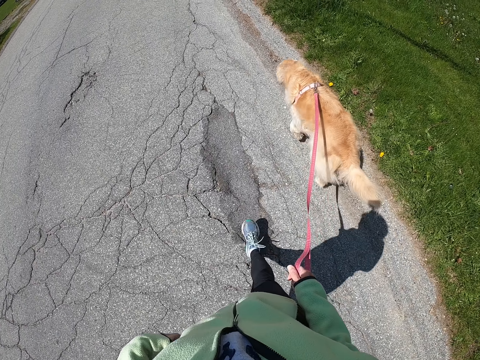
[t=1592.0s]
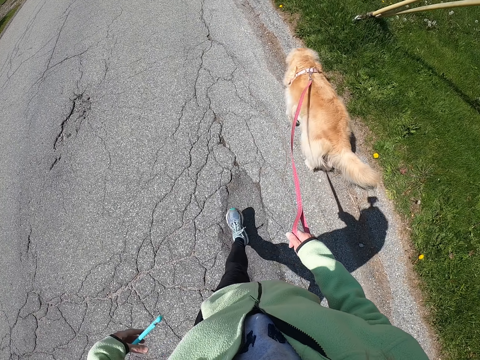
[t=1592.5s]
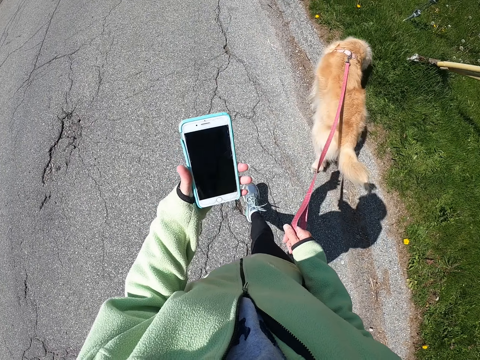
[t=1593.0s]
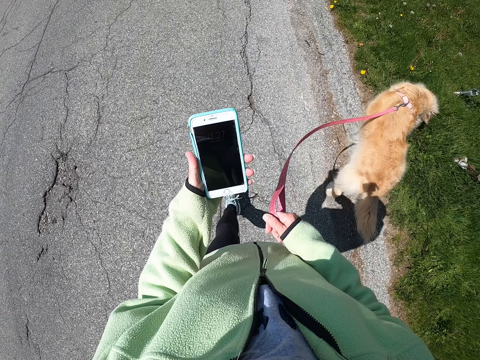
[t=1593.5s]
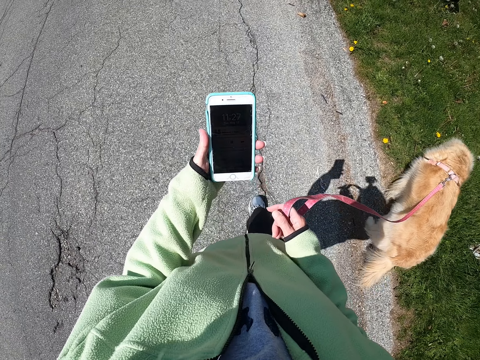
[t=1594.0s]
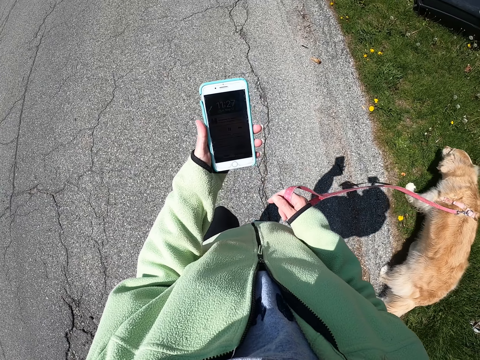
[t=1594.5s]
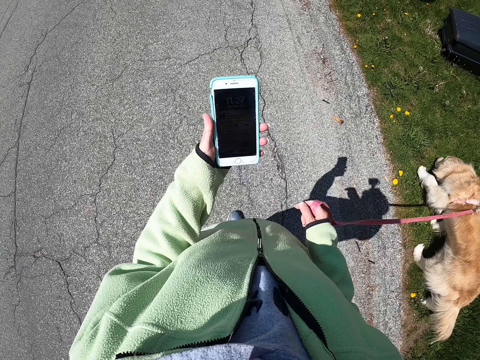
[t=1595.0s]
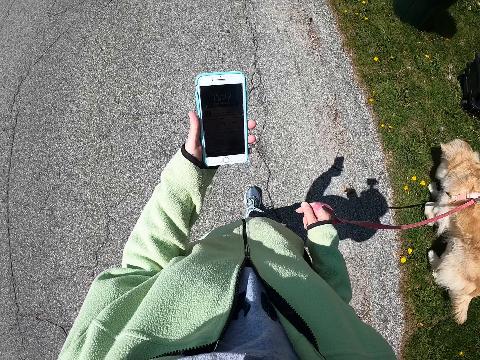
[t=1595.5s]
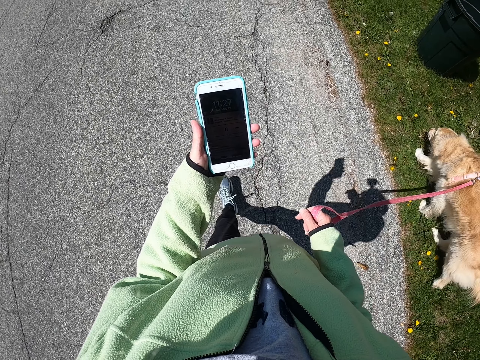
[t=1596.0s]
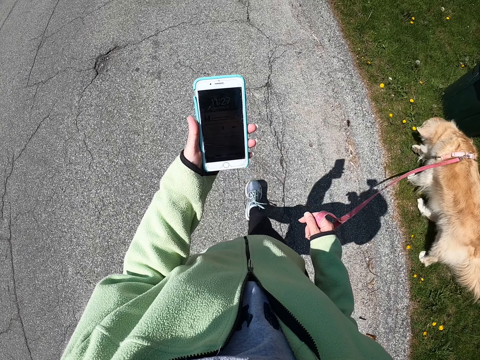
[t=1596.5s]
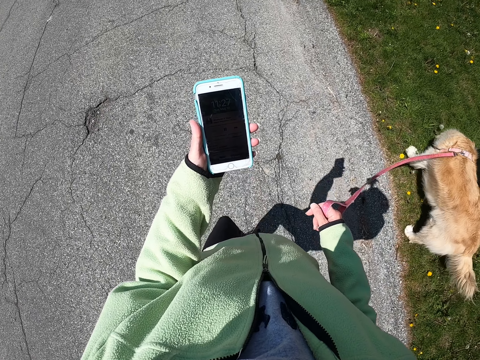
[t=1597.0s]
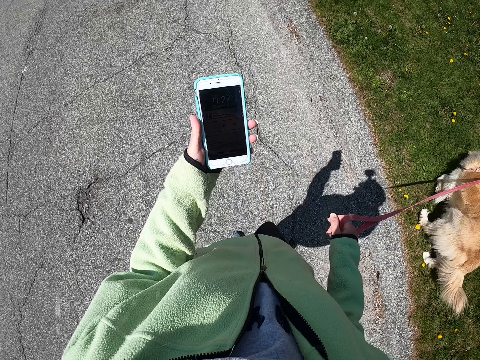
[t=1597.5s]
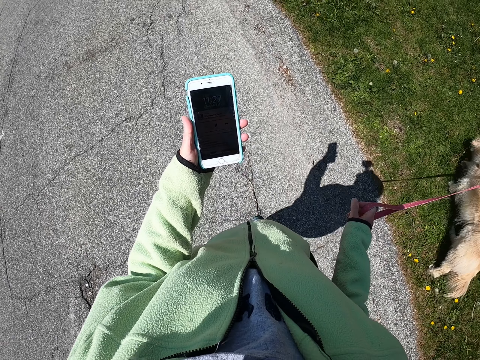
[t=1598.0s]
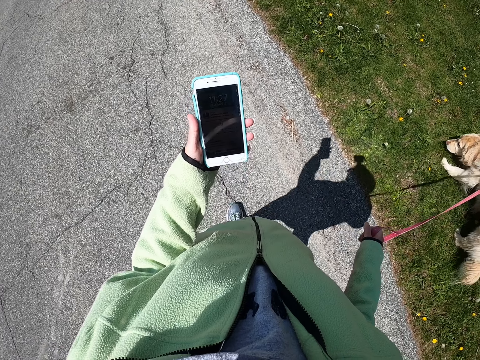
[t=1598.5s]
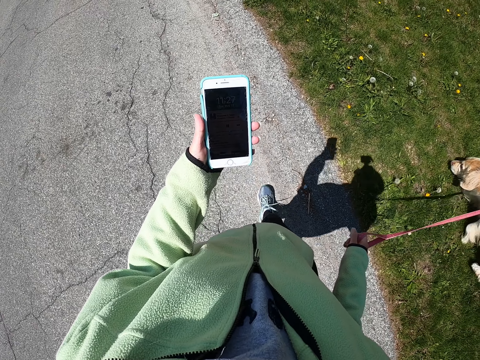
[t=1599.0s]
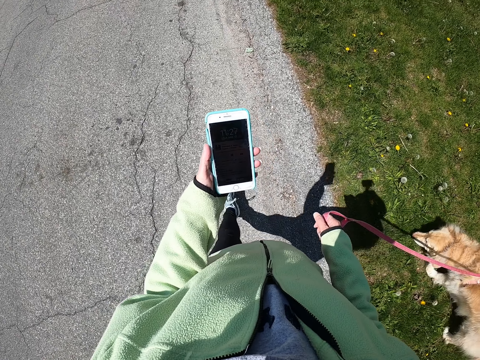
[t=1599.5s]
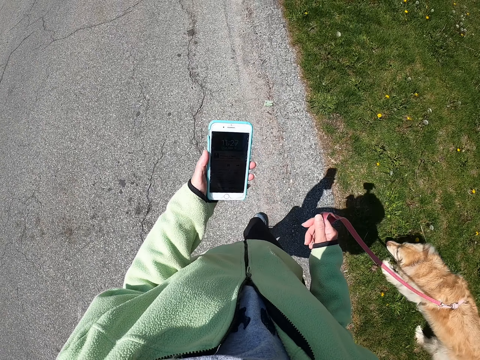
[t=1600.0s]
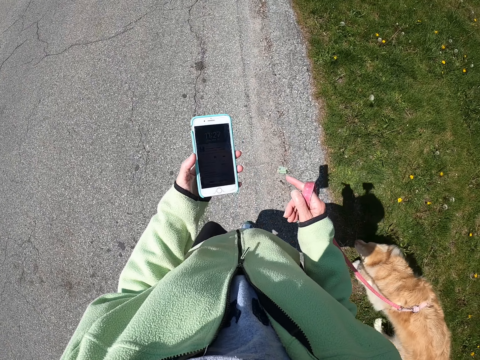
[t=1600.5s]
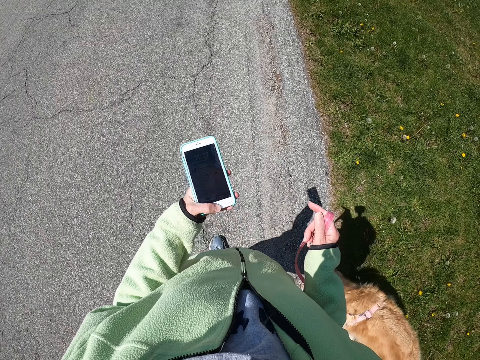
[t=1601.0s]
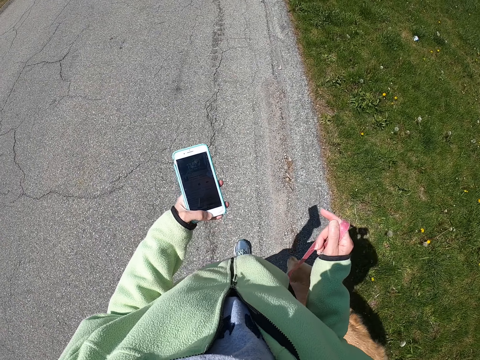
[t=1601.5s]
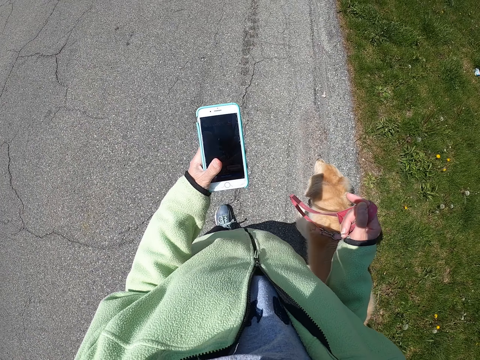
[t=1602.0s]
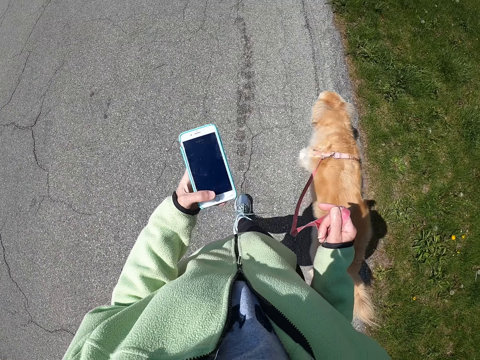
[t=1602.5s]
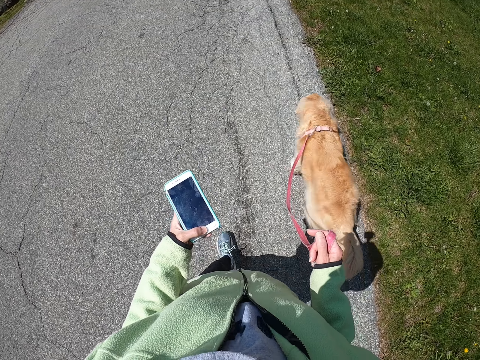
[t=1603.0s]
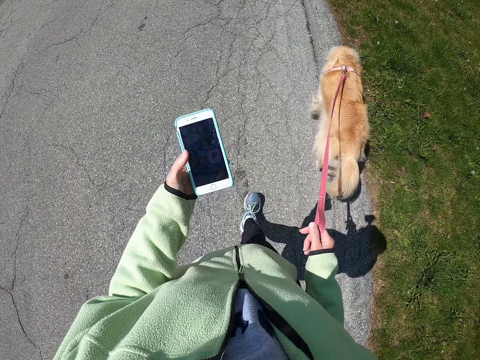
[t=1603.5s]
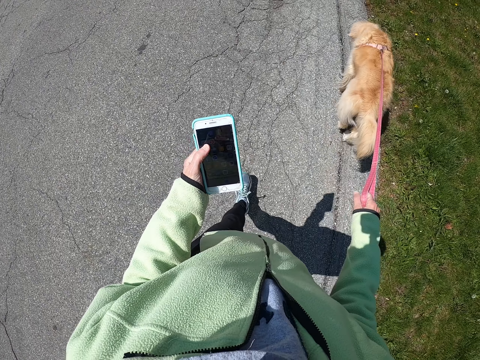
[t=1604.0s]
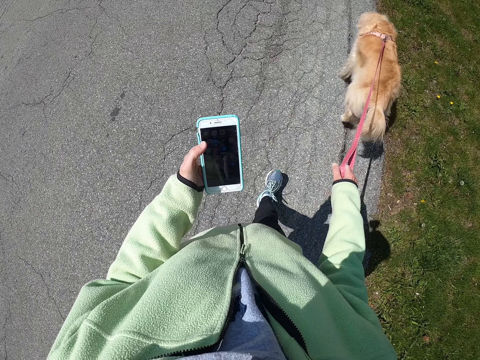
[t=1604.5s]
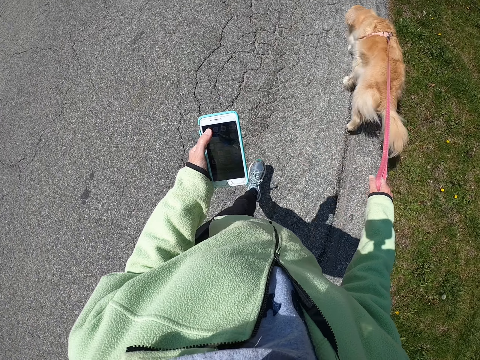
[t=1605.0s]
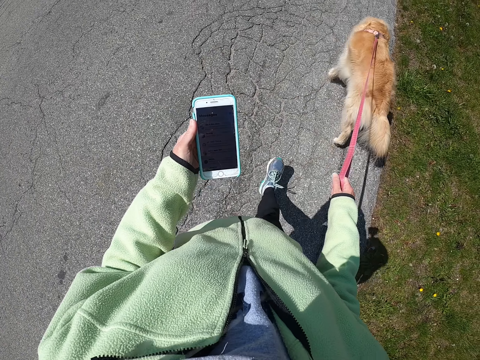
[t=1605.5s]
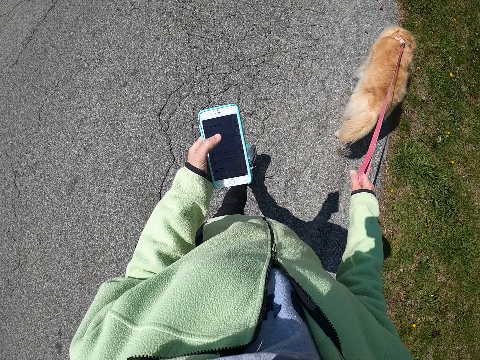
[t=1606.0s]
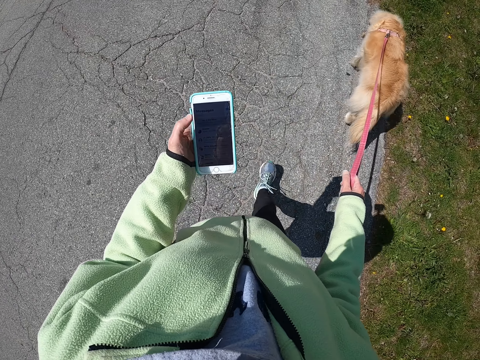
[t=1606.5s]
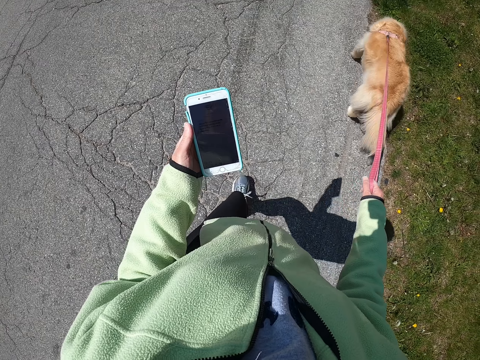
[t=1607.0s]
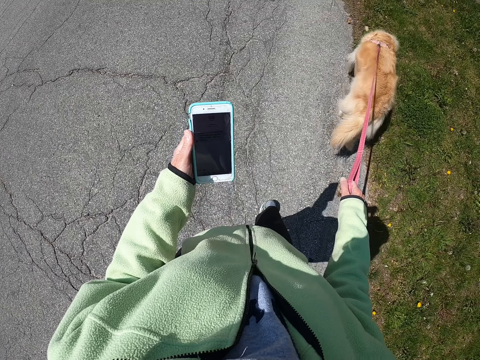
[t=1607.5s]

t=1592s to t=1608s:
The camera wearer removes the phone from the pocket. They stare at the phone. They scroll the phone.

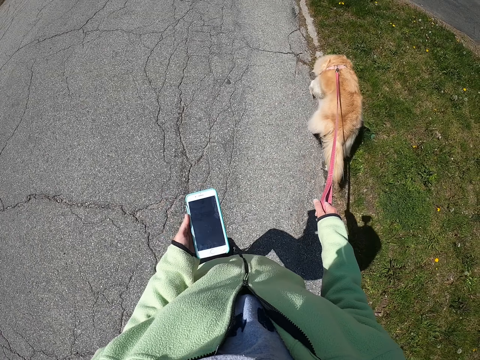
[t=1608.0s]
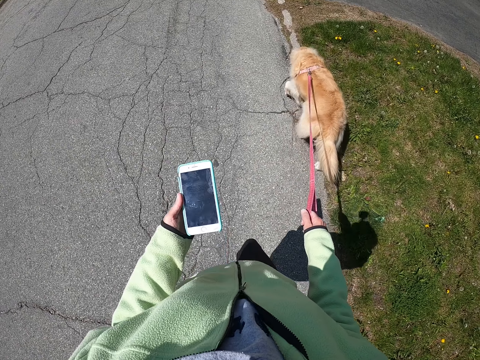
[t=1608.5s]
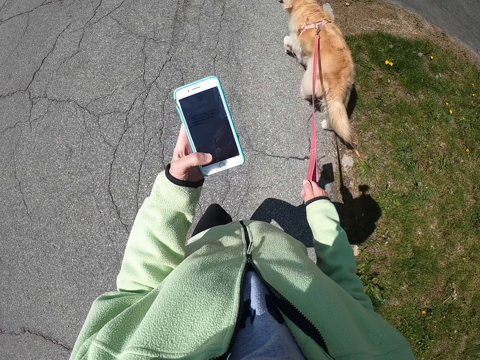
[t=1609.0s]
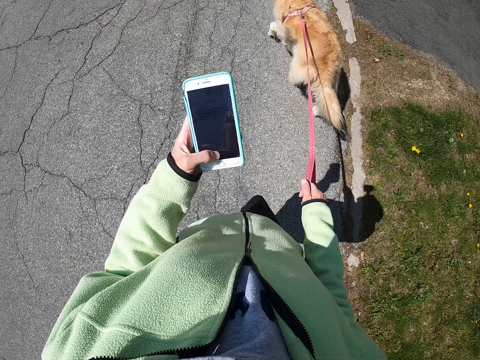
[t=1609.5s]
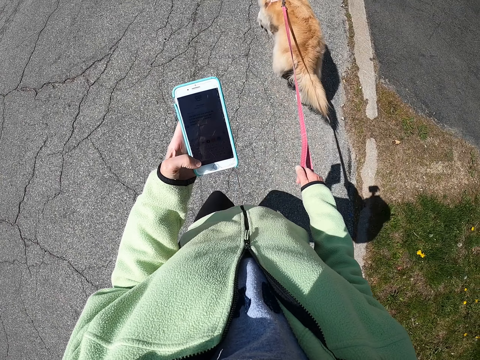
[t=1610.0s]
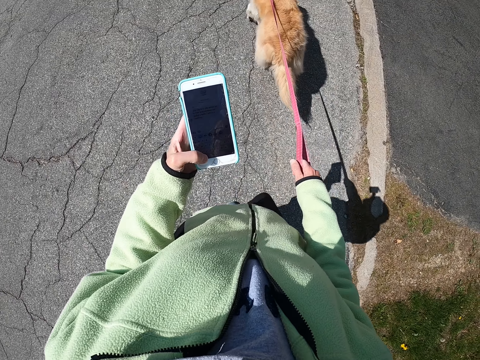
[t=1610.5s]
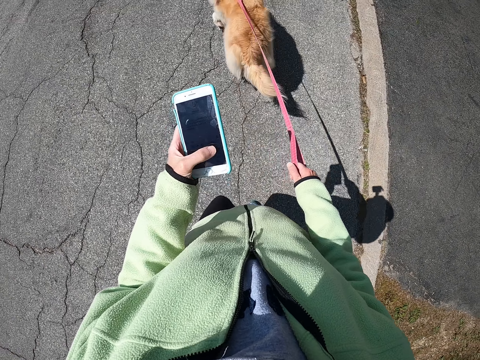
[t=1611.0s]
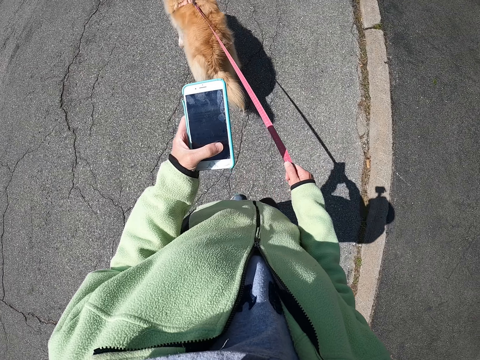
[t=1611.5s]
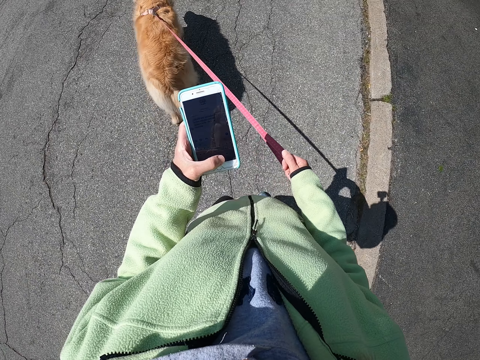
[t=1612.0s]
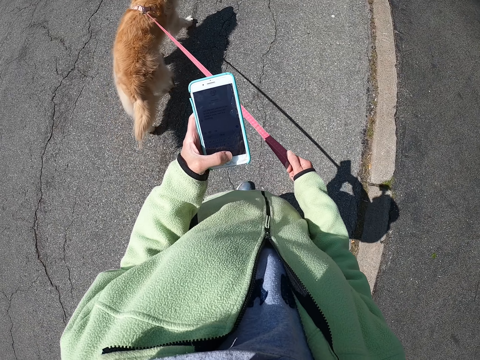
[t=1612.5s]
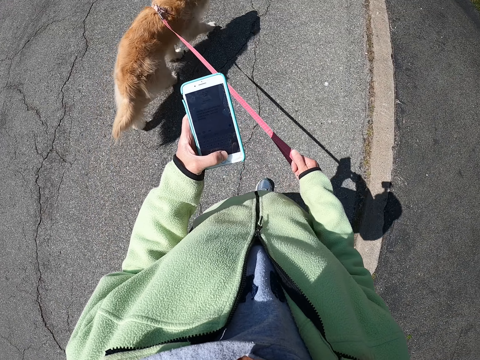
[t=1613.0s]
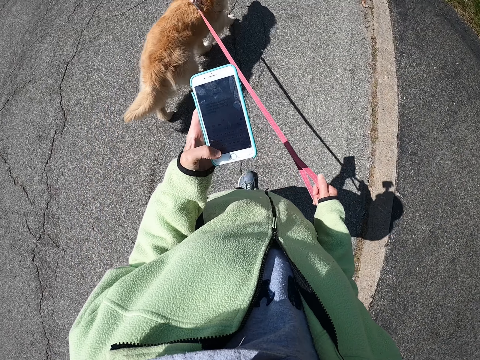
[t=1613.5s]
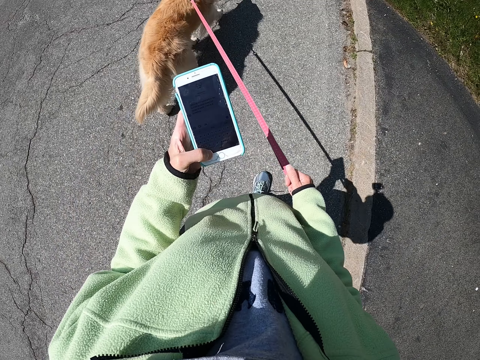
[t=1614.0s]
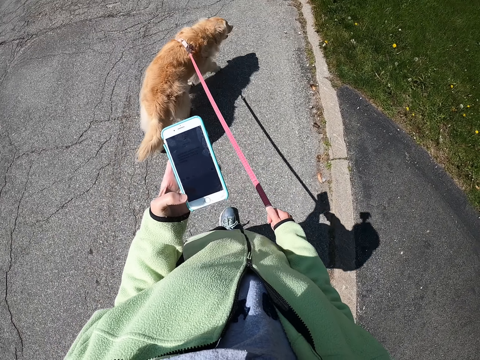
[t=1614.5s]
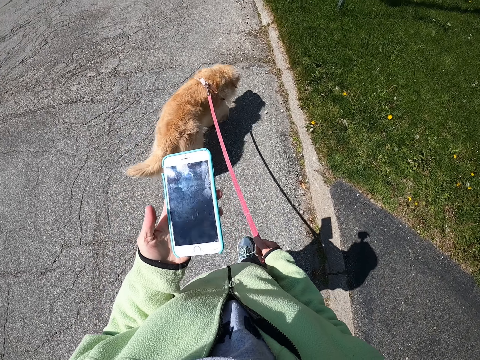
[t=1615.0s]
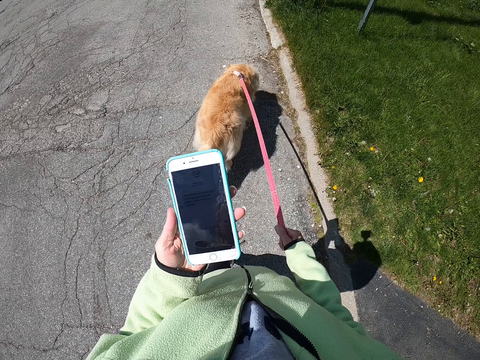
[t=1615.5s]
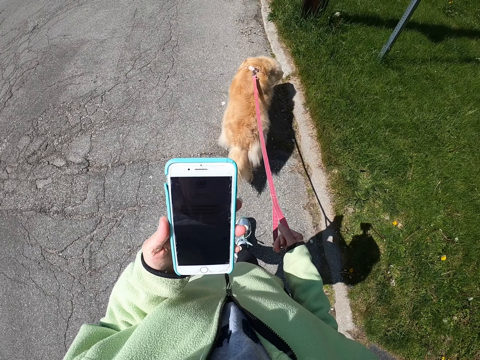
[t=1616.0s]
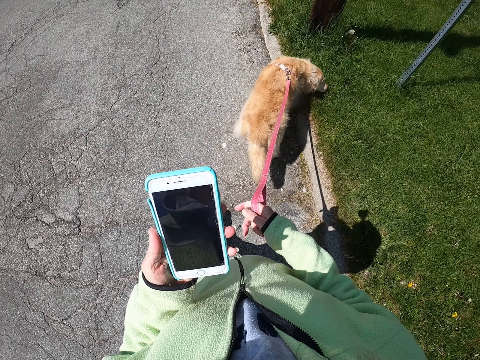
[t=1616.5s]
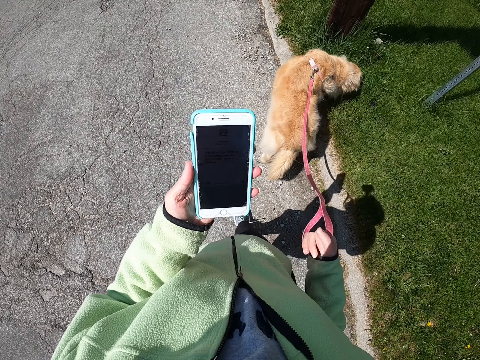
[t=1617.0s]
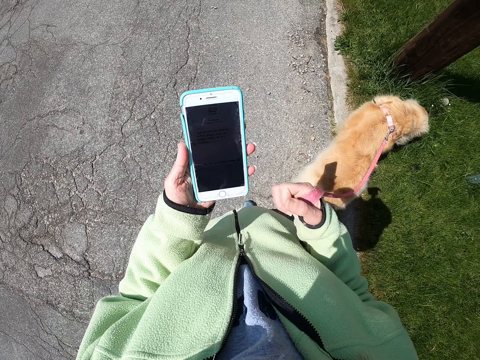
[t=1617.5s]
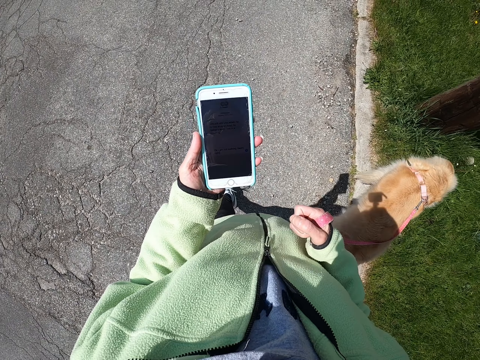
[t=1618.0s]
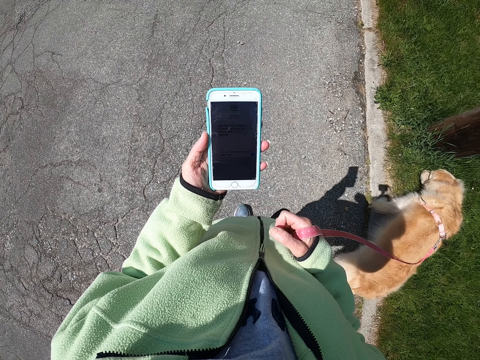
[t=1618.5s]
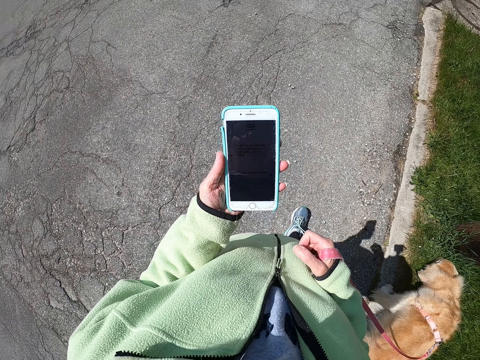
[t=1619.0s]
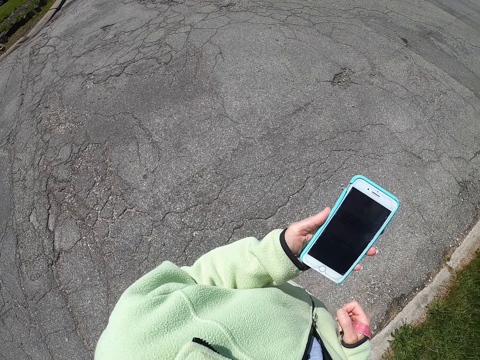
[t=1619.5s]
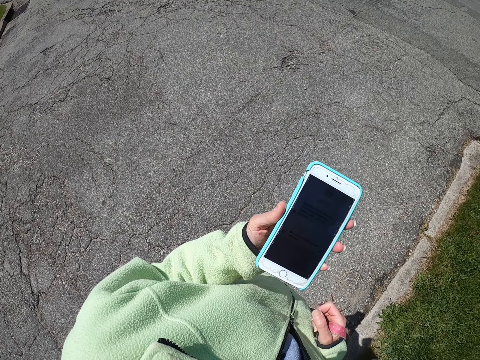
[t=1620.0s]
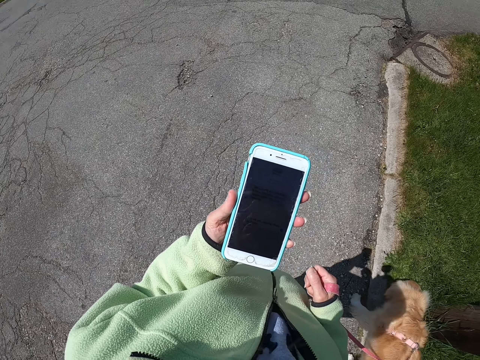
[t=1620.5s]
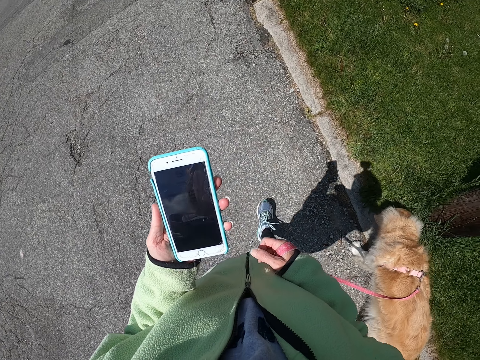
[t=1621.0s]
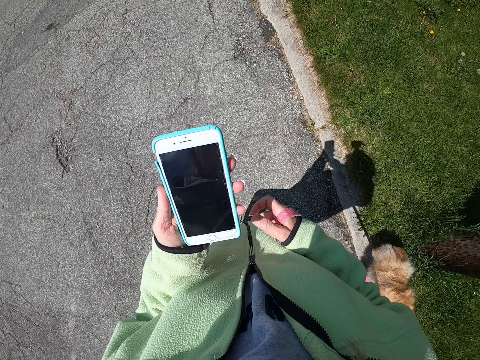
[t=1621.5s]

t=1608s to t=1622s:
The camera wearer looks at the phone.
